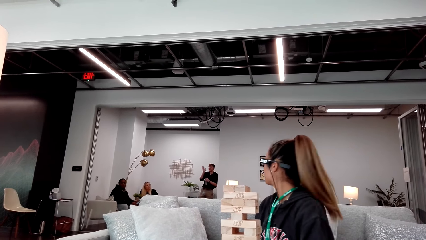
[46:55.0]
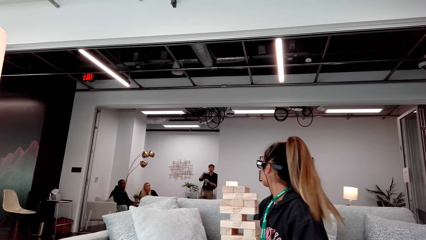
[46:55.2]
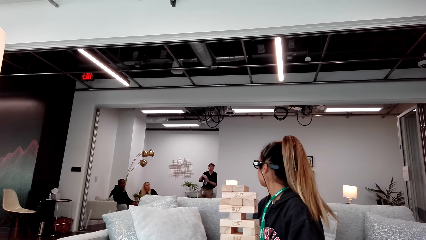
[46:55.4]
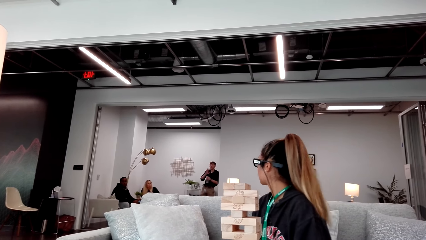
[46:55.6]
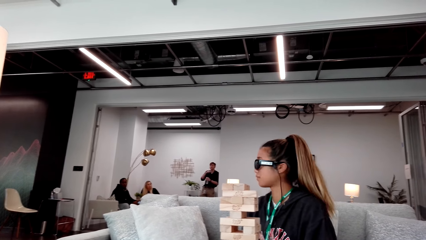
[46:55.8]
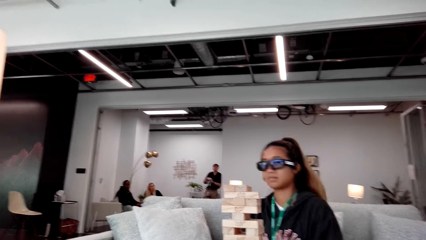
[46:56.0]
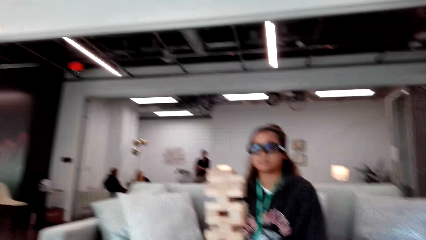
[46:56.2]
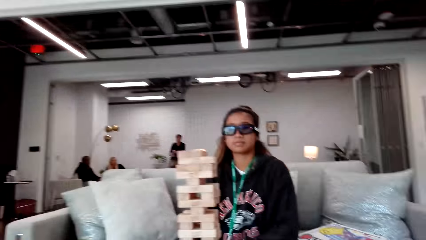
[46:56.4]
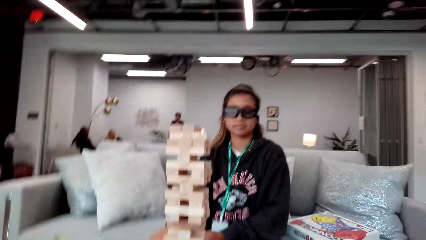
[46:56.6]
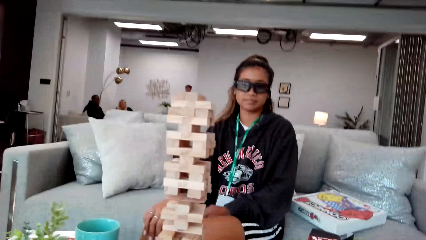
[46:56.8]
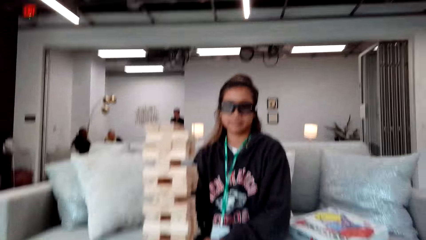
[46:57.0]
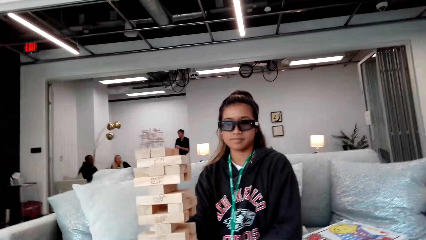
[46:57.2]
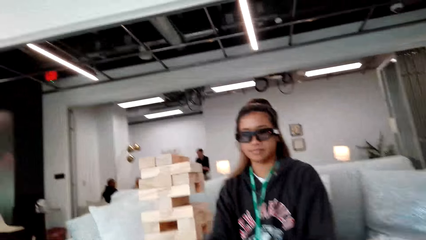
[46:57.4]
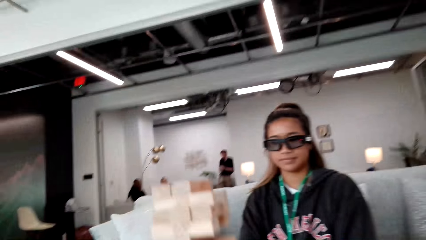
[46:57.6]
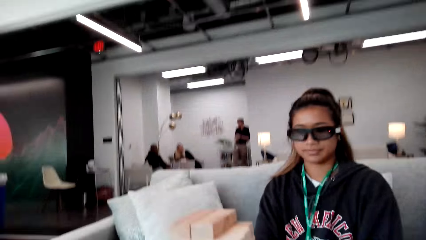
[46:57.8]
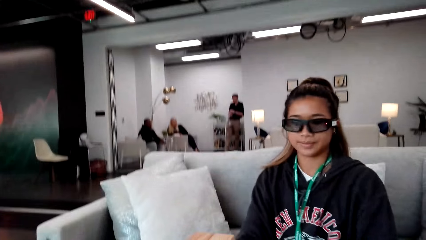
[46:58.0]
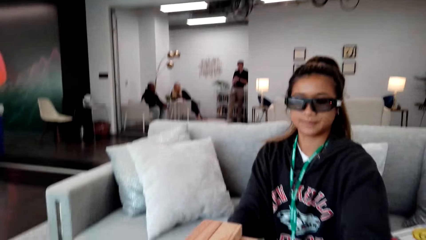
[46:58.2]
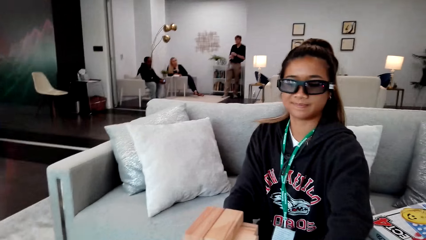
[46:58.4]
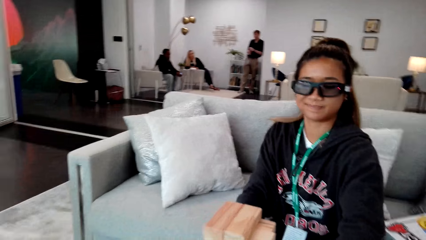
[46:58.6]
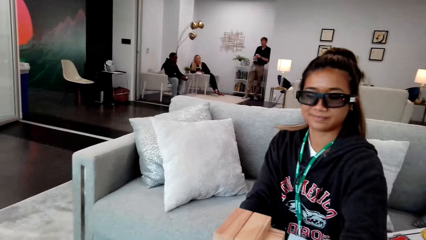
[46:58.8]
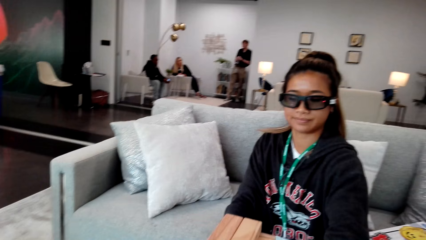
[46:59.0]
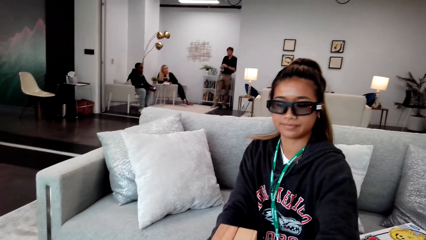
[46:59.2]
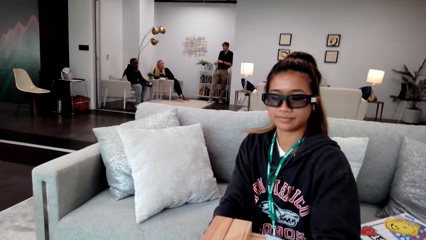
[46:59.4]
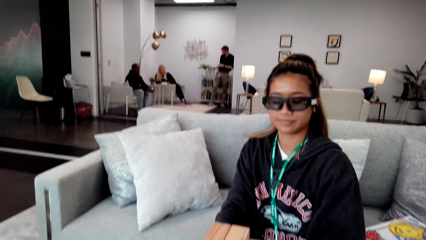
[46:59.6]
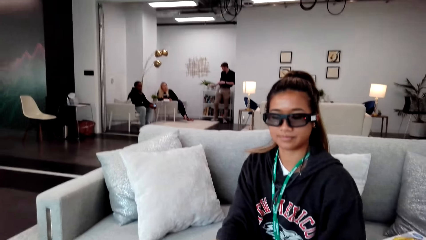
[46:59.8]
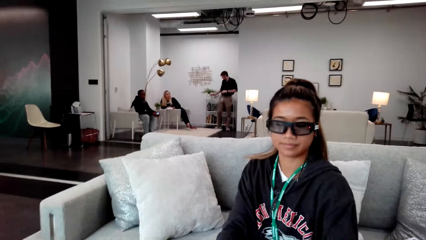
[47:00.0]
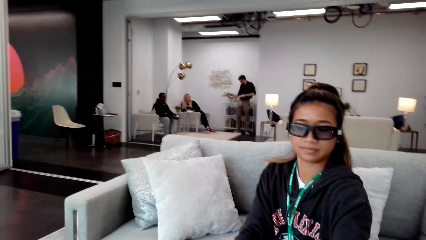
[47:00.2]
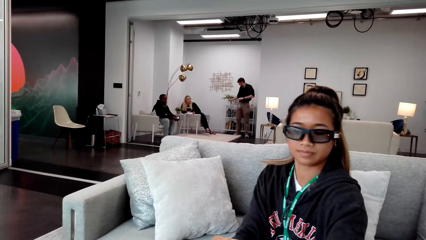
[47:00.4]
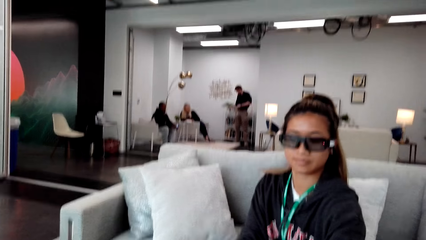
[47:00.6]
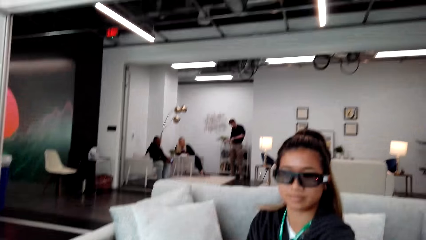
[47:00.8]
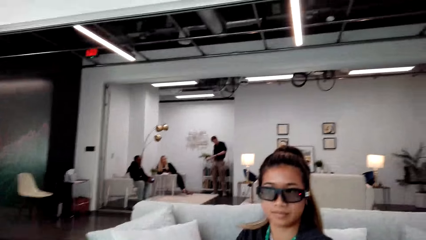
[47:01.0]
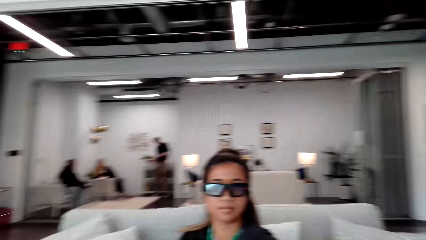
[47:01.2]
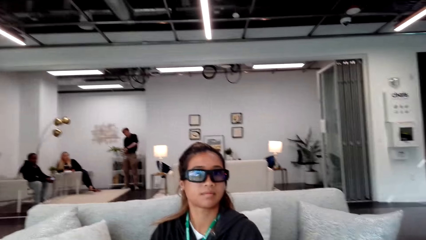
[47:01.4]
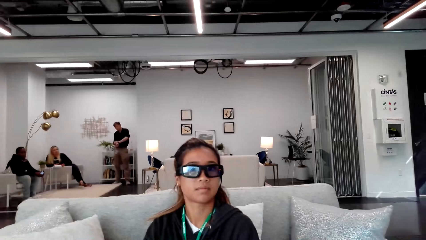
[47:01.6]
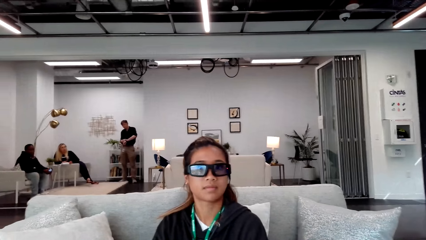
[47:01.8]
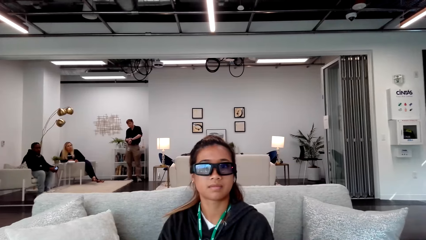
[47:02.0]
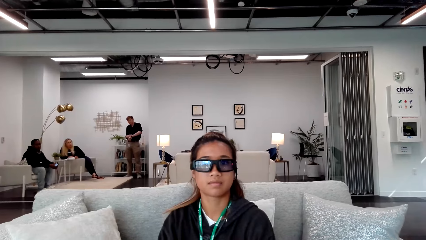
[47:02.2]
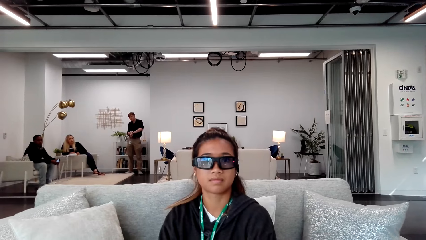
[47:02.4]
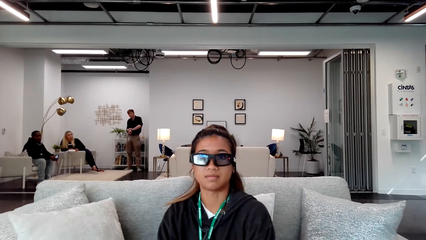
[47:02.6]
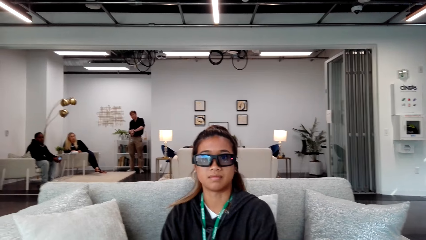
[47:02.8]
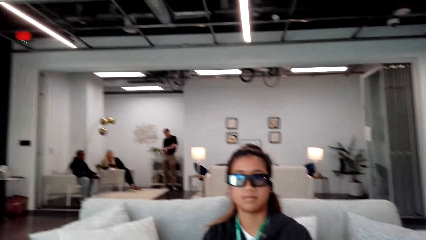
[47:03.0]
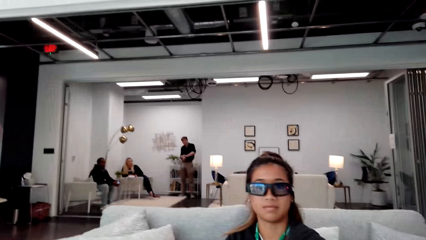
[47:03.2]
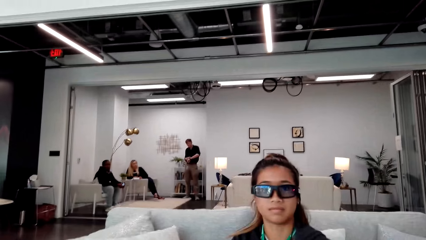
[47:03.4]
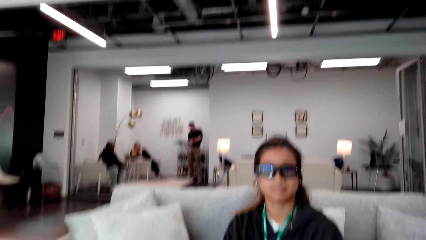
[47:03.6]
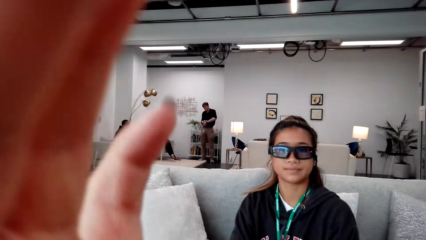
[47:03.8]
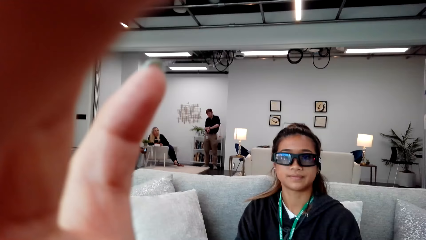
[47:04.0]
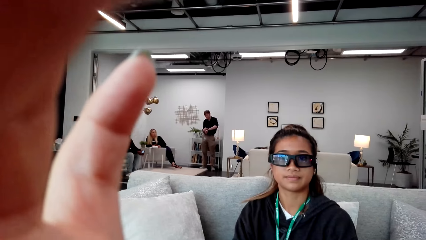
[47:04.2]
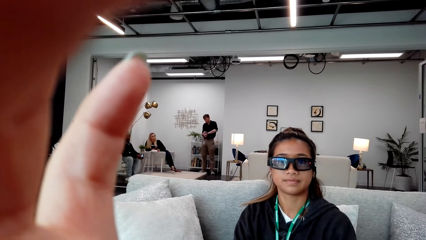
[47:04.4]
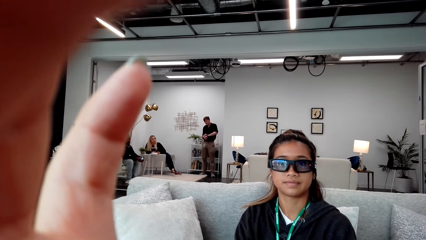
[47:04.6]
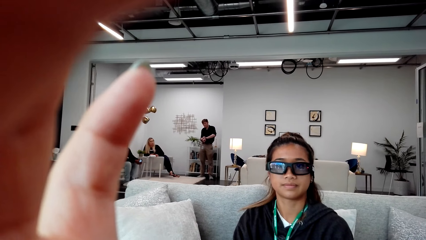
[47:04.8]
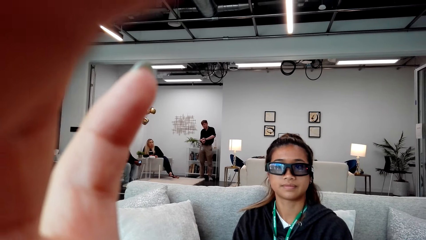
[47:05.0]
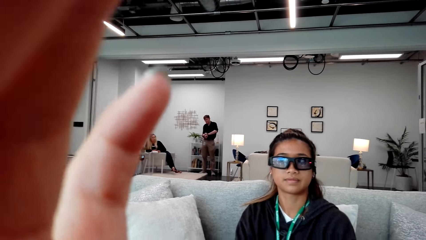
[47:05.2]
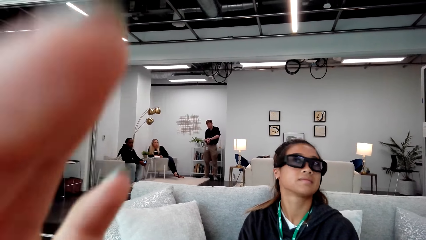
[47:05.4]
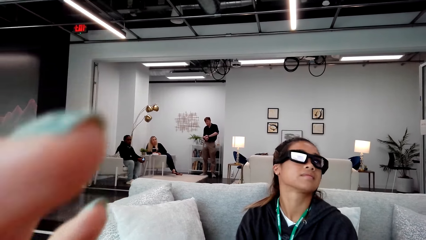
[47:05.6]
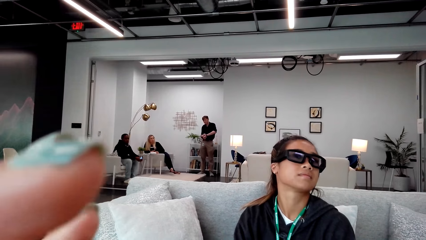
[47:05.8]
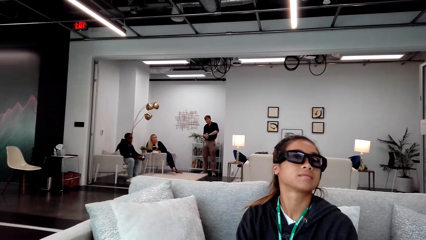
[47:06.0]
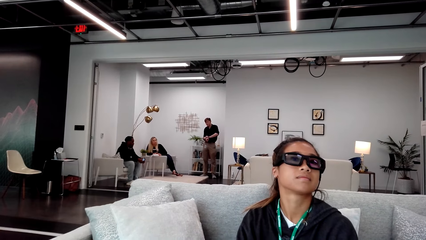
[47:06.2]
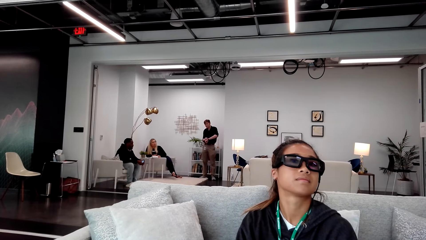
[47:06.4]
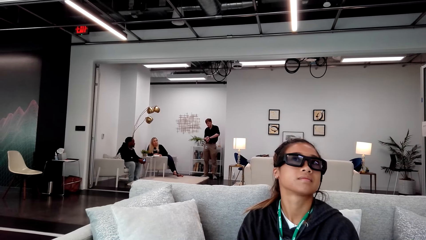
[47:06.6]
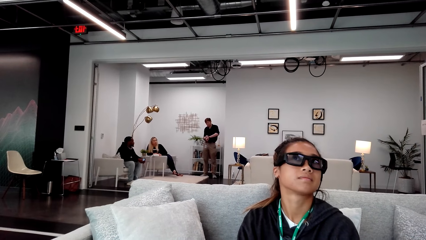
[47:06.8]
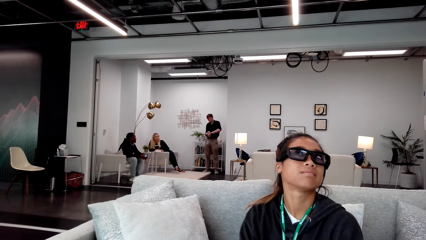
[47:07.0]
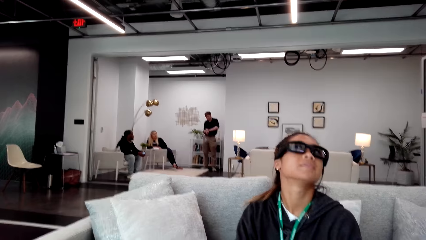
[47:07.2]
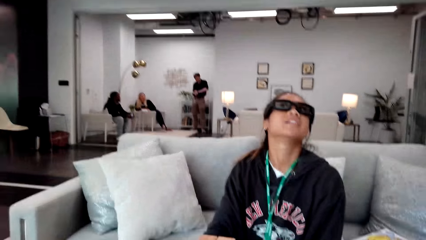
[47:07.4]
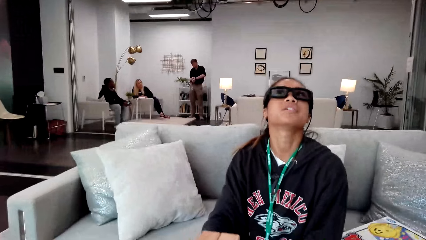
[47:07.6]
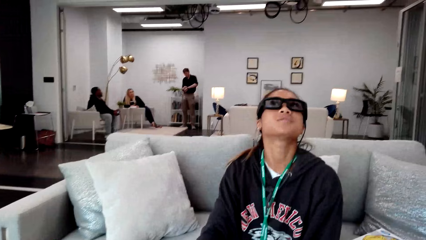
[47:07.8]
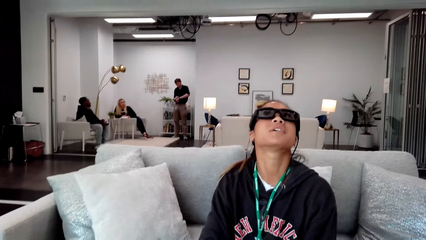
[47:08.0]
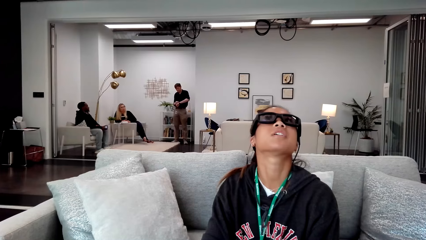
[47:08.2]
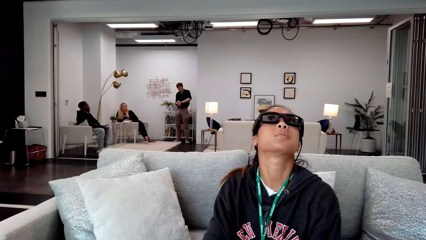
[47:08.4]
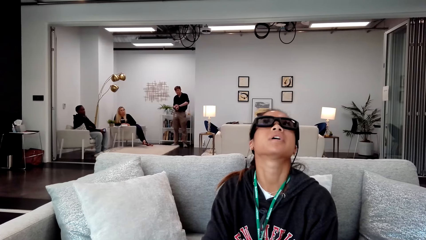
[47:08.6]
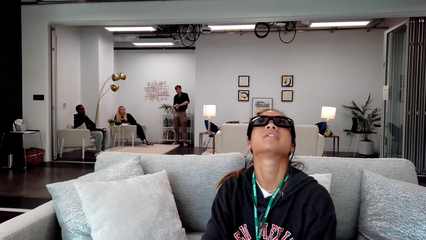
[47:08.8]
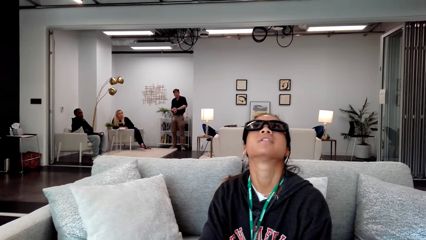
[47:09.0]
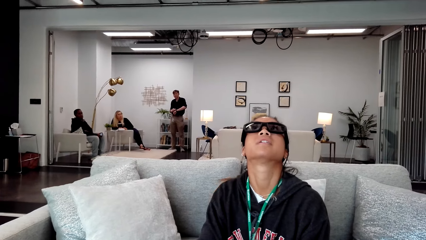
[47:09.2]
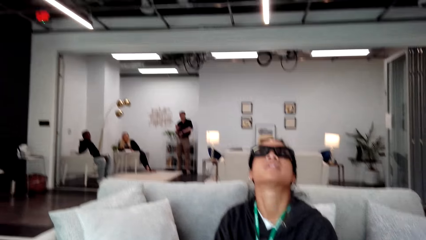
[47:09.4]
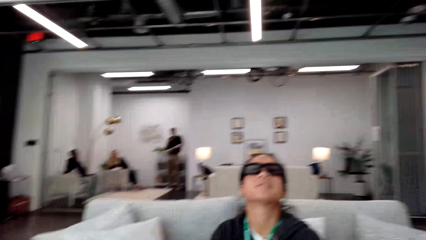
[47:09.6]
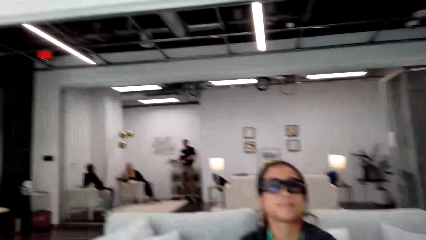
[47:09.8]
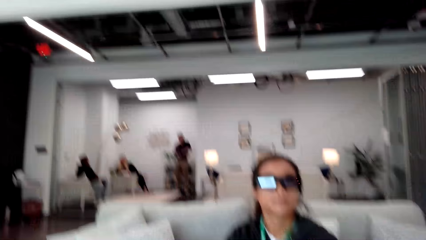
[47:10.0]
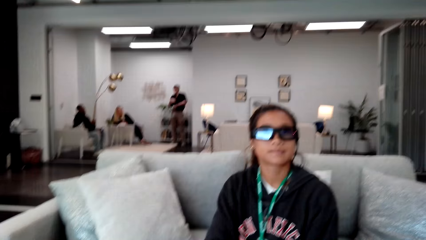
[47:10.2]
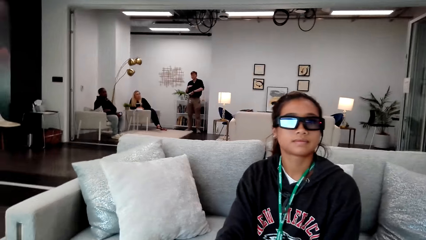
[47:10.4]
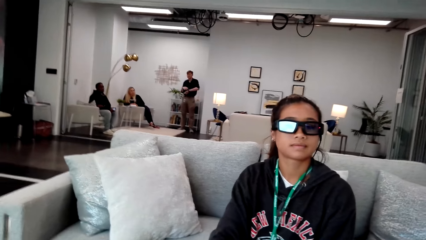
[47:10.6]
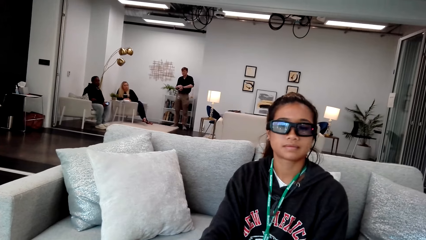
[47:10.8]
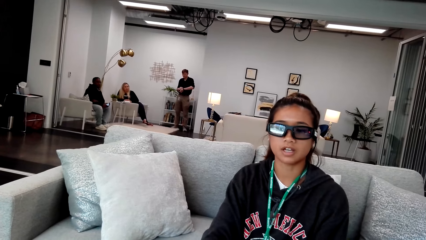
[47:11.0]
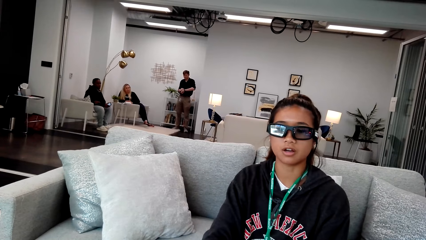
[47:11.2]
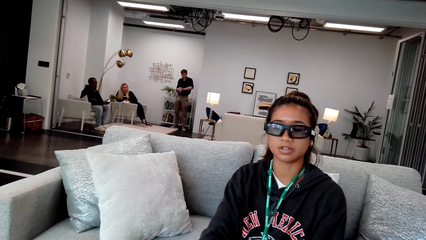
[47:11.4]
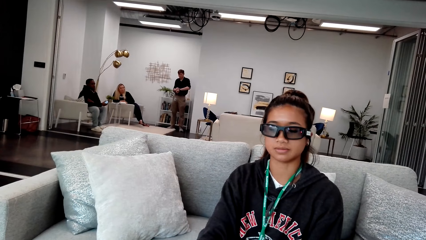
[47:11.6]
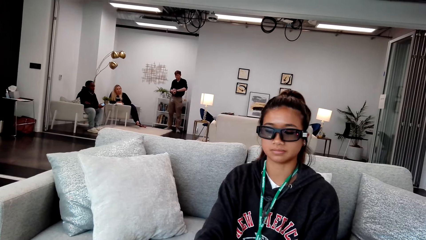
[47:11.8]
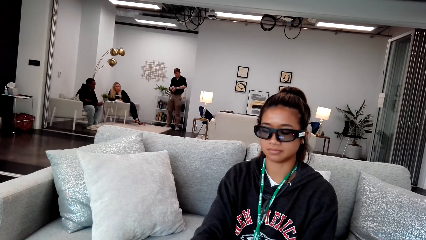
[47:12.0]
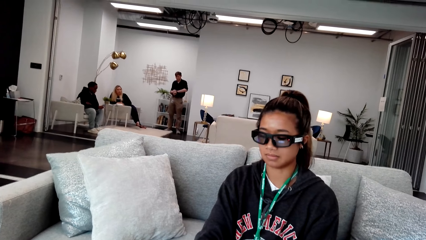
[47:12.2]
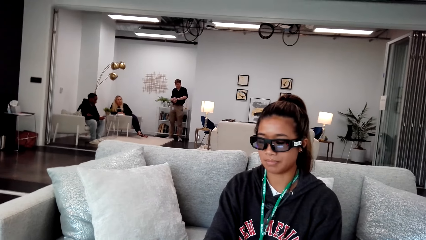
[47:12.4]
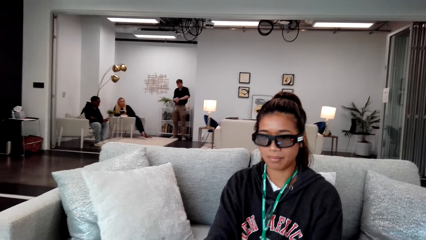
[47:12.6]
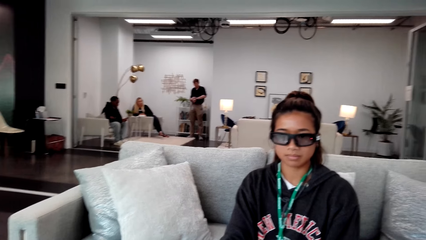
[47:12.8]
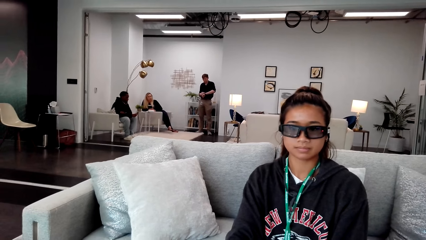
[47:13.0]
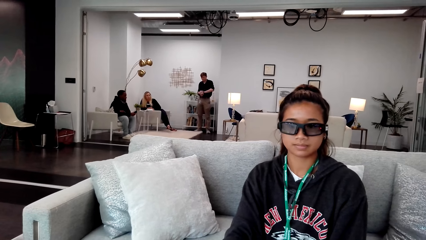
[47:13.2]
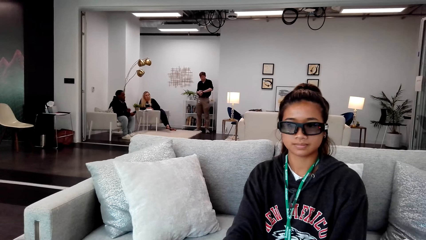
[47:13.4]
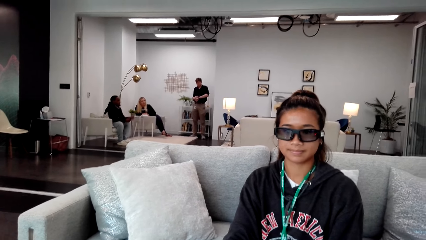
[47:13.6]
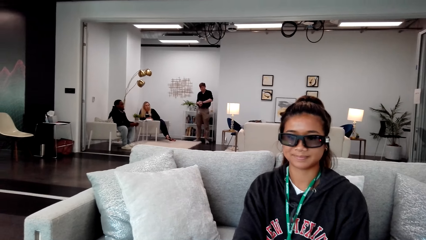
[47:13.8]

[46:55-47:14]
The camera wearer looks behind. A woman looks at the wood. The camera wearer looks around. They adjust the camera. The woman looks at her glasses.
